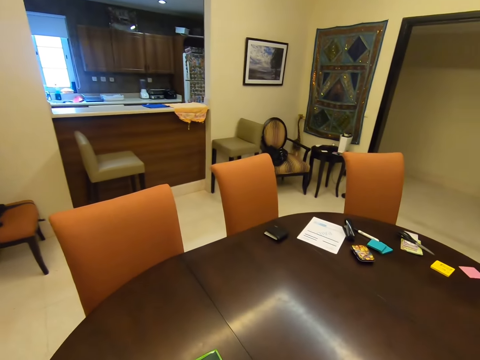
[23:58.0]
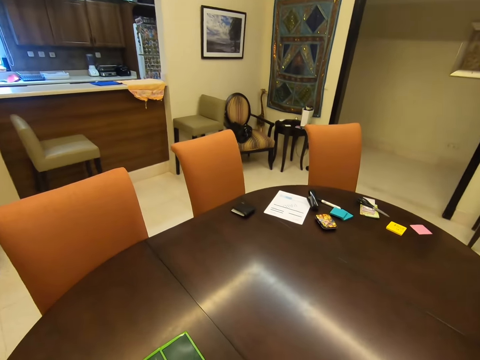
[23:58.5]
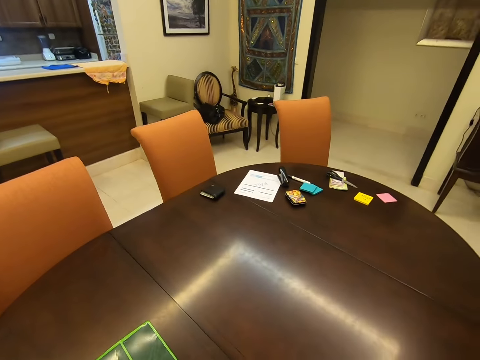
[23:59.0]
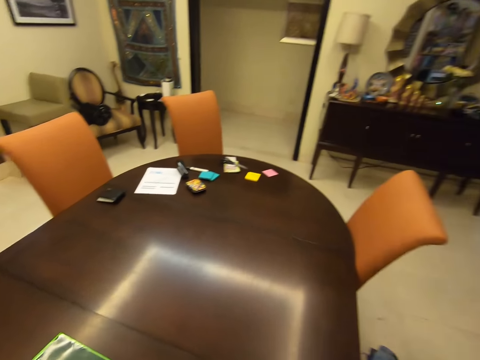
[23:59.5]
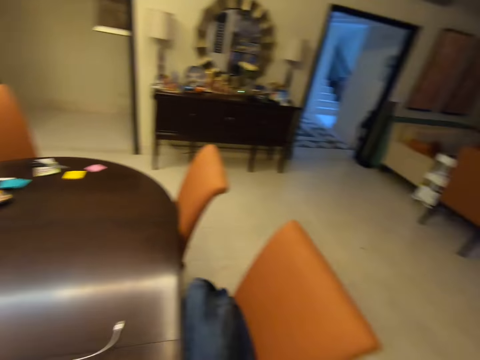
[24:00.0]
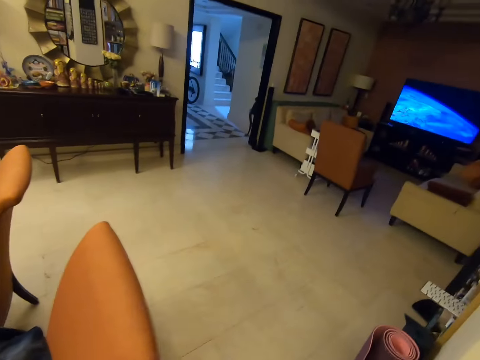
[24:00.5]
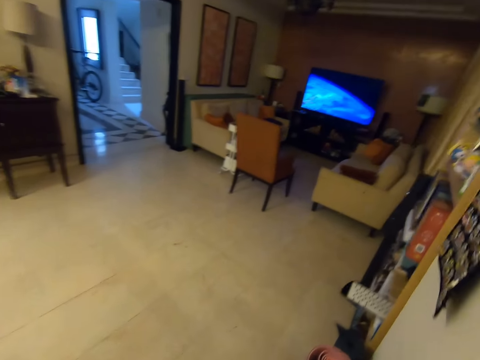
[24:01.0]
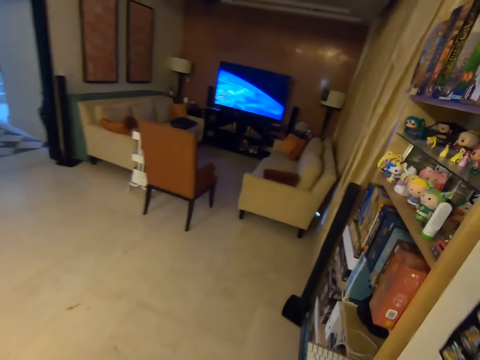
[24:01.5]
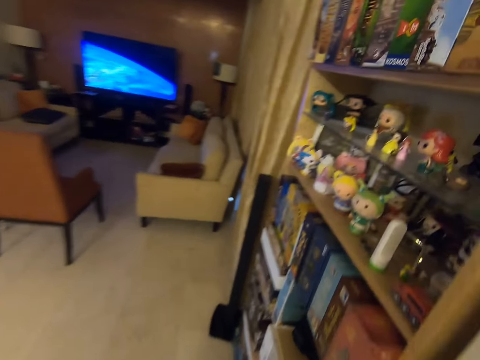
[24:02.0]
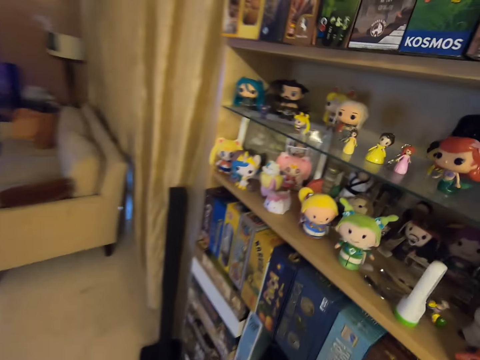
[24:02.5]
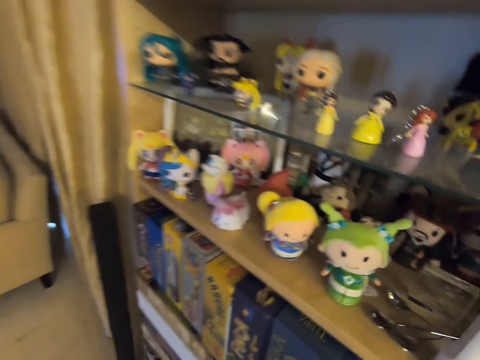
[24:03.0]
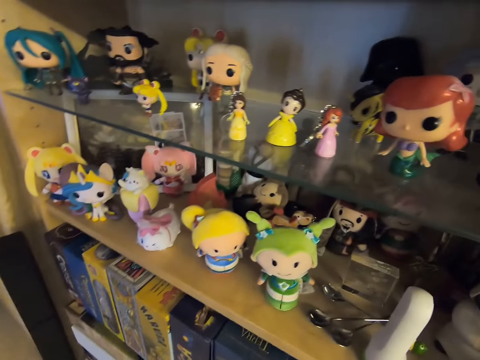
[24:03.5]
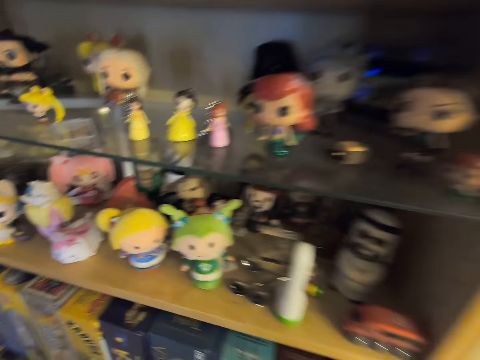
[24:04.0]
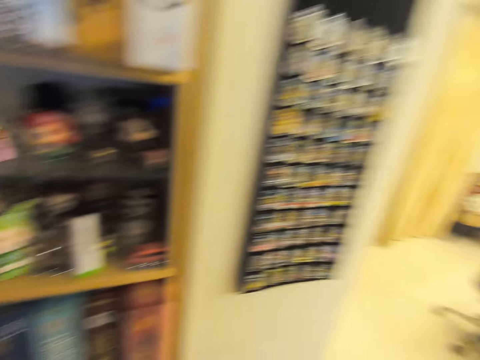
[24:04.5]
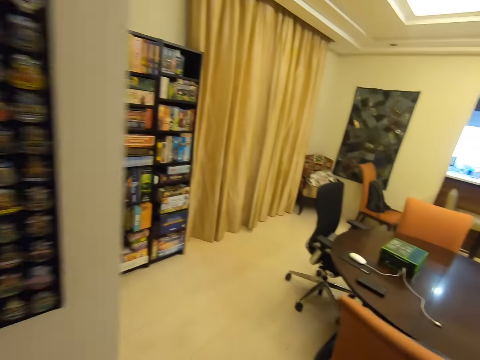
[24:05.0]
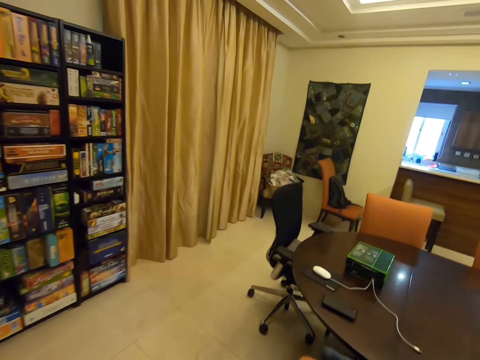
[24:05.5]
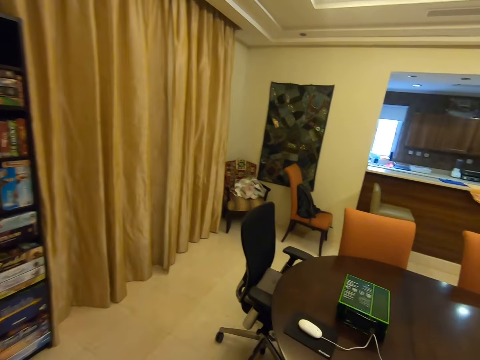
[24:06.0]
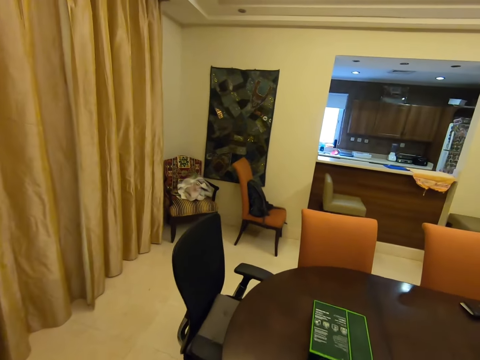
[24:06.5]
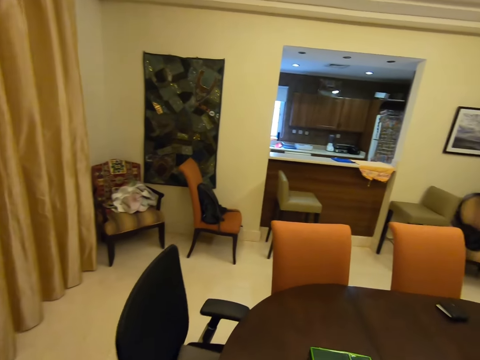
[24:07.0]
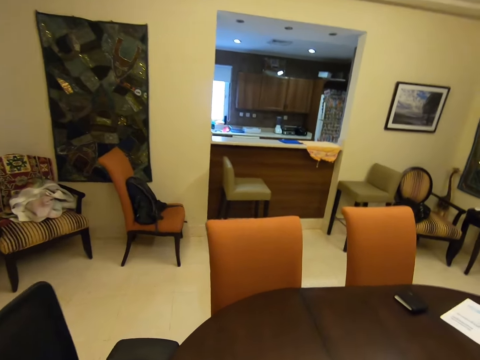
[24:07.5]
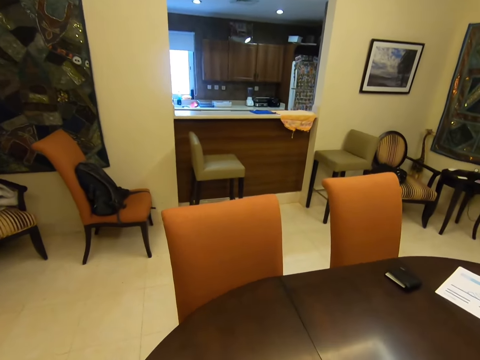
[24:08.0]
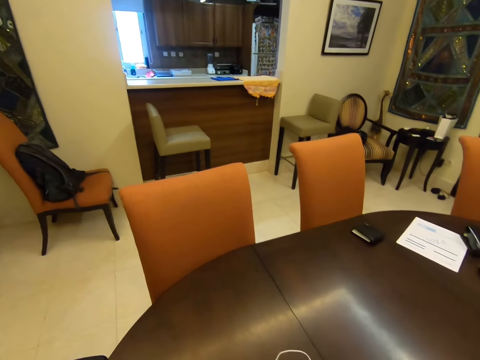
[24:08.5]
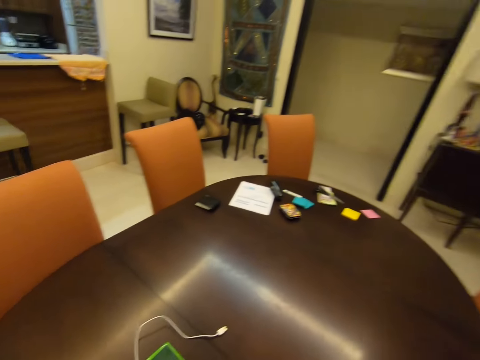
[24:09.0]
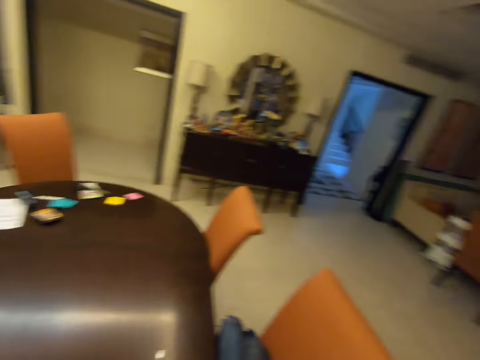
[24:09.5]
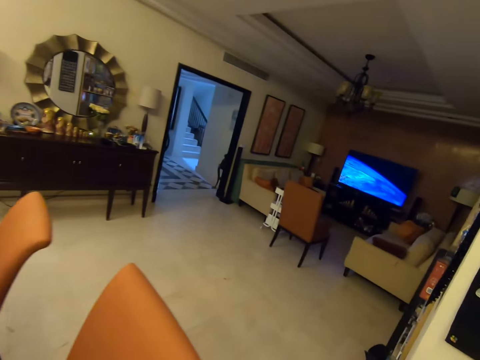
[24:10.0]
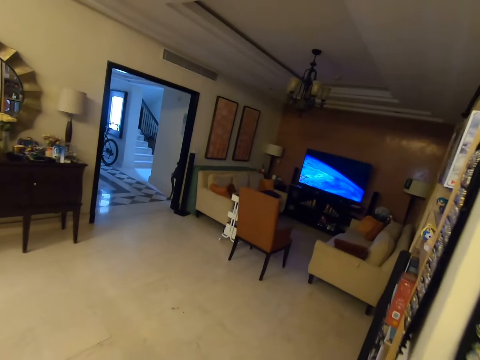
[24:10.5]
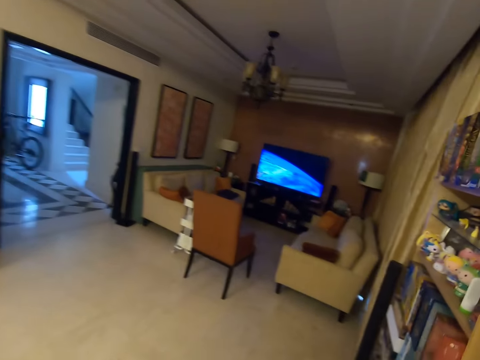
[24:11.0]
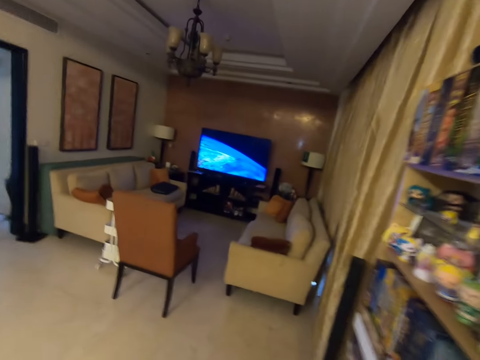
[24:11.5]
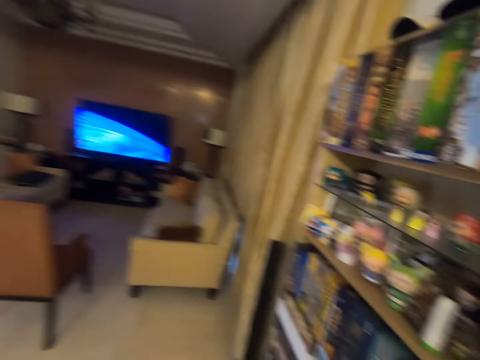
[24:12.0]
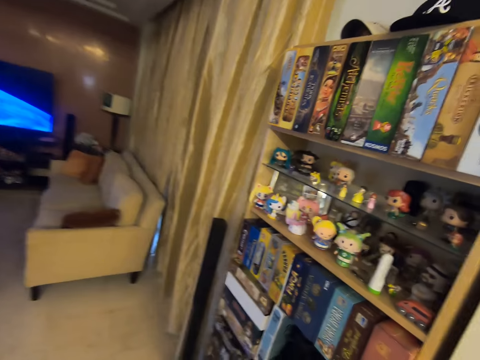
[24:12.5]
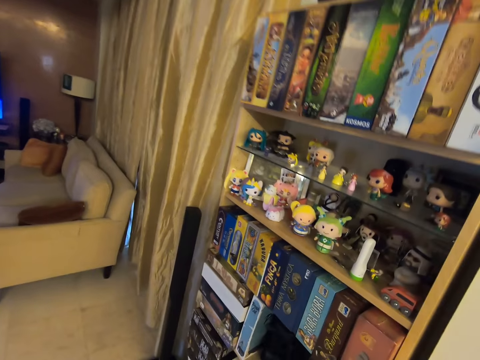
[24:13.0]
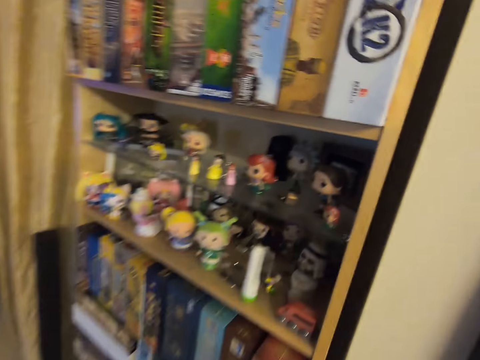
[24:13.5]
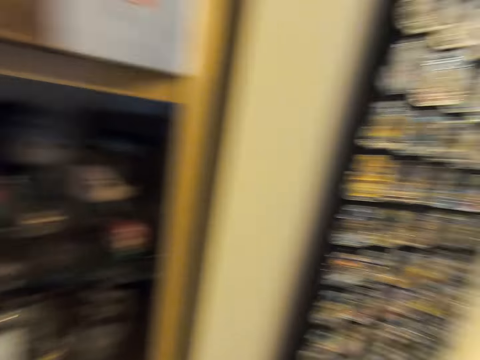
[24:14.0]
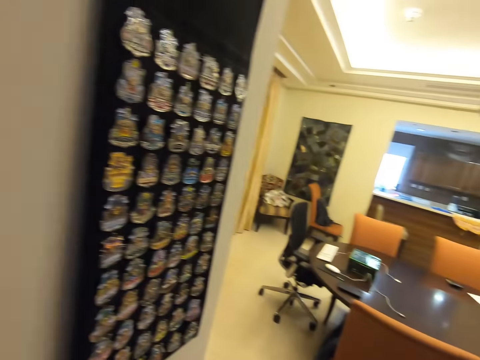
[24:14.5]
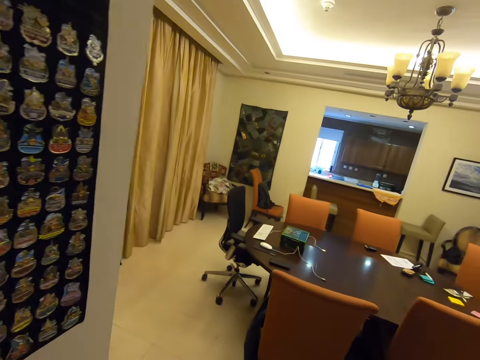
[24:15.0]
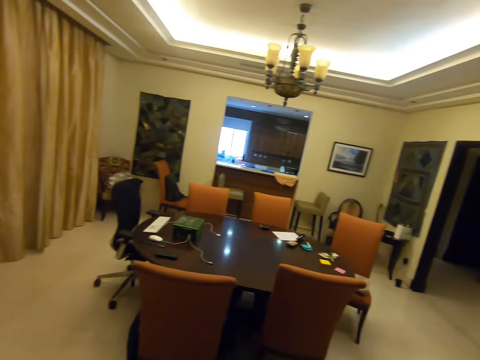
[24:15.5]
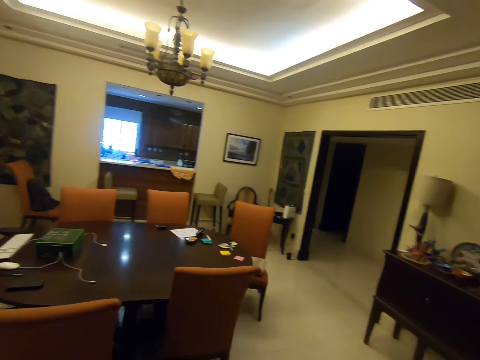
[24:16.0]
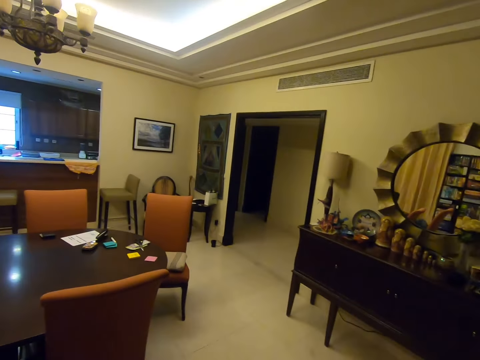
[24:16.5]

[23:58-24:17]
The camera wearer looks at the toys on the shelf. They walk. They hold a white cable. They place the cable on the table. They walk in the house. They look at the toys on the shelf. They look around. They walk.

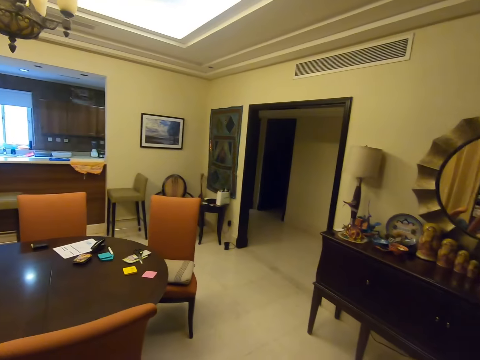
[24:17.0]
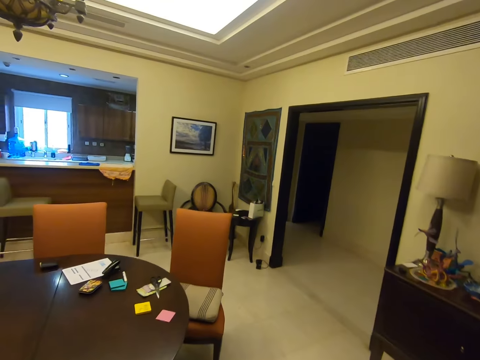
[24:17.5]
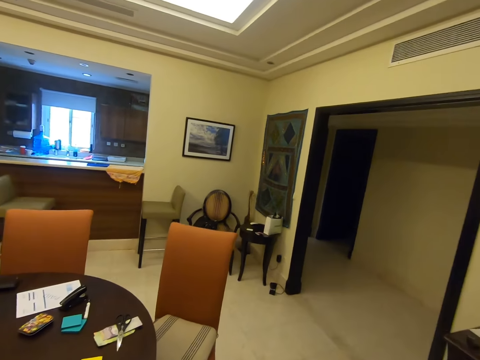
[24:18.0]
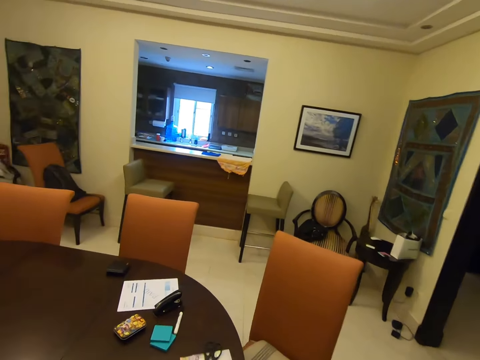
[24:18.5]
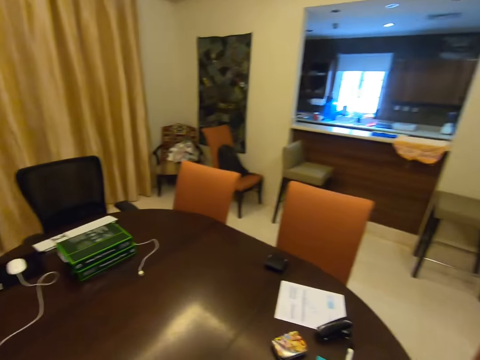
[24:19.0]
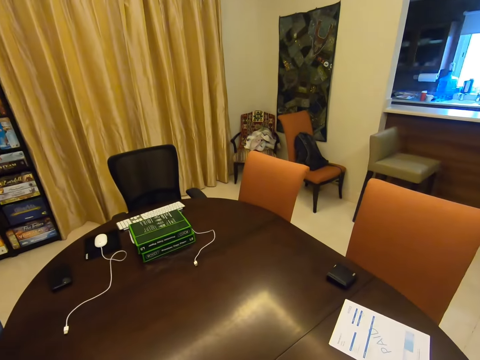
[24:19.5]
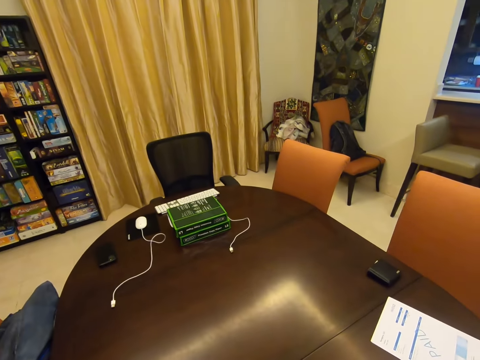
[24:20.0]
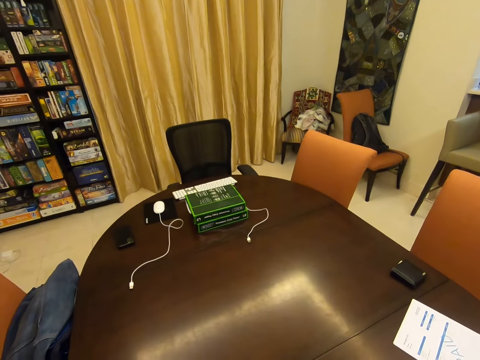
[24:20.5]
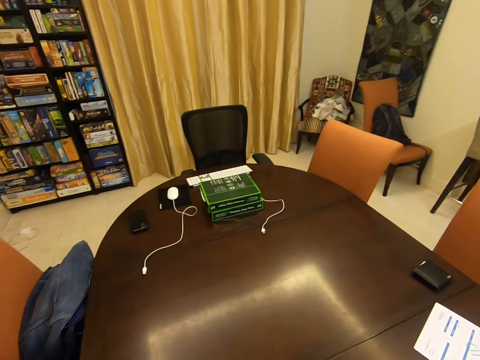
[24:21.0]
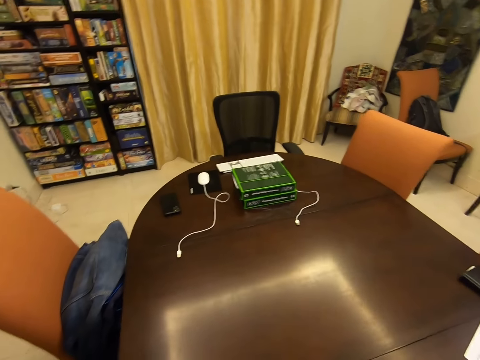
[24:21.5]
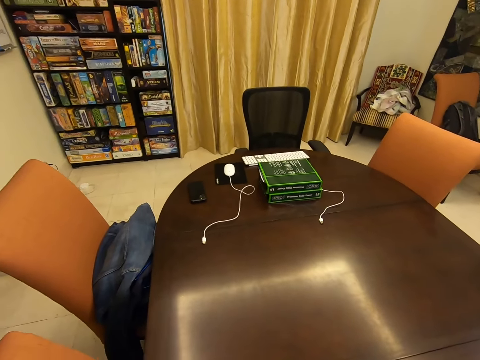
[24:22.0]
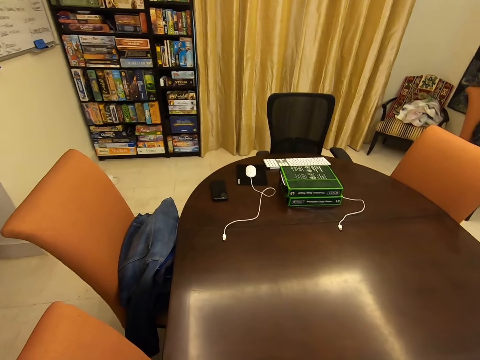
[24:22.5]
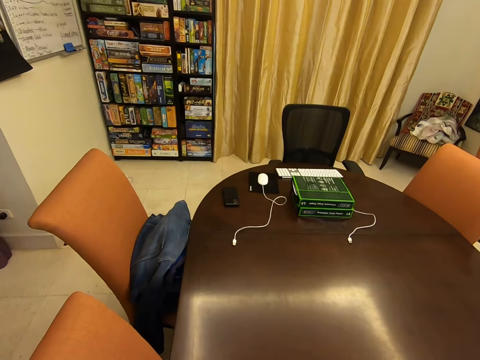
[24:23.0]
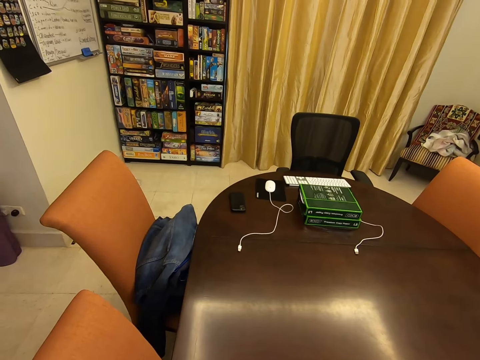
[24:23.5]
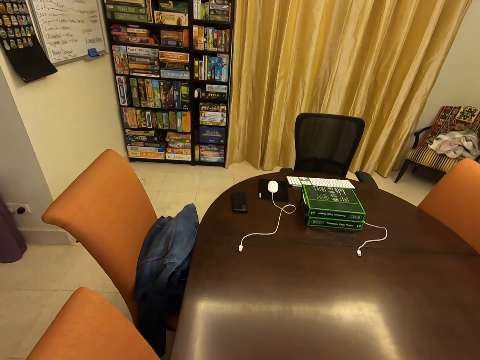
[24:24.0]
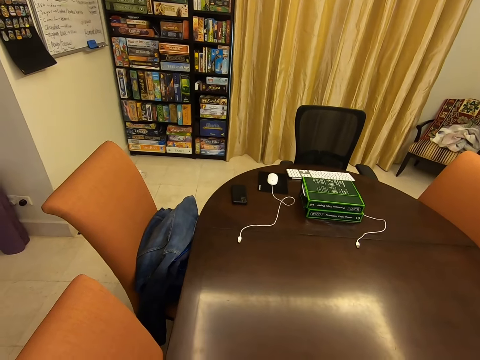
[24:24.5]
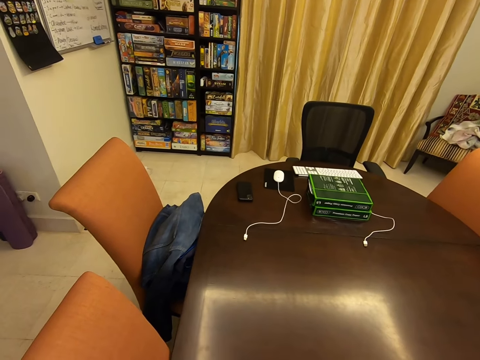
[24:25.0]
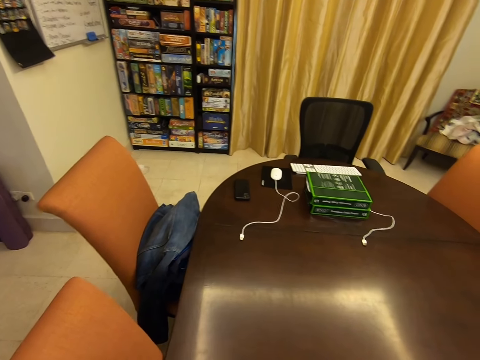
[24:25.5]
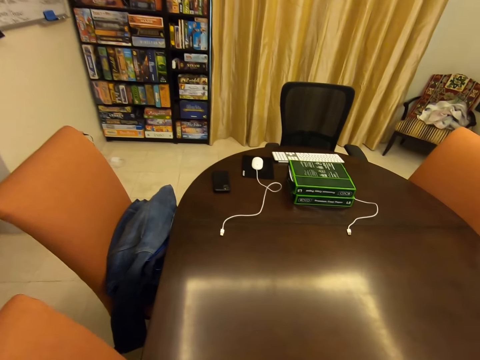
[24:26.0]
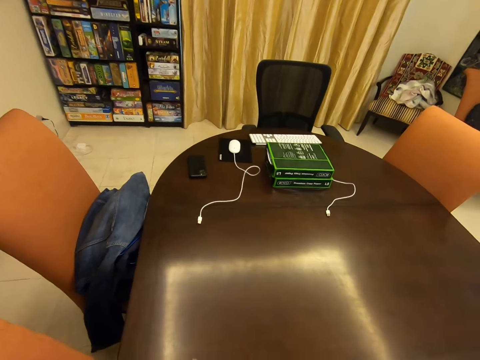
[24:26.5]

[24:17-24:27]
The camera wearer looks around the table.
